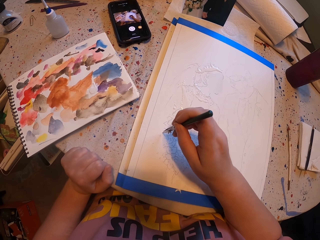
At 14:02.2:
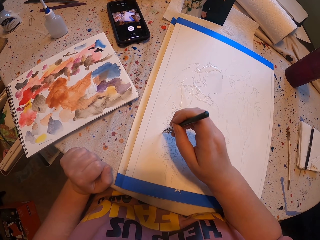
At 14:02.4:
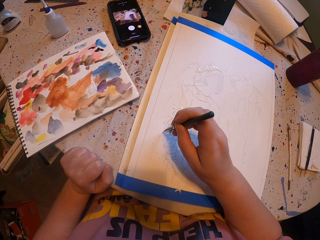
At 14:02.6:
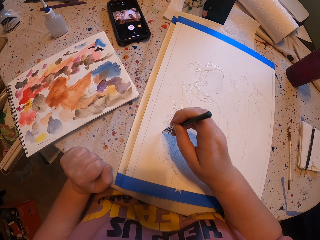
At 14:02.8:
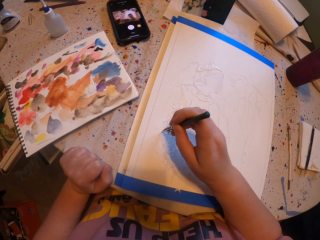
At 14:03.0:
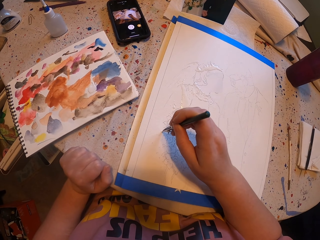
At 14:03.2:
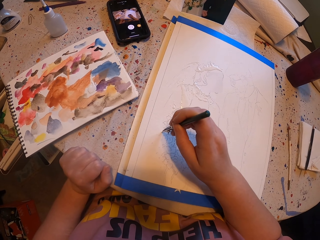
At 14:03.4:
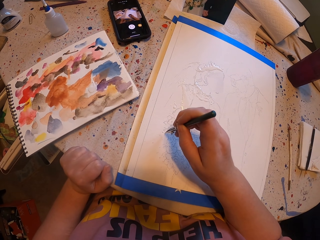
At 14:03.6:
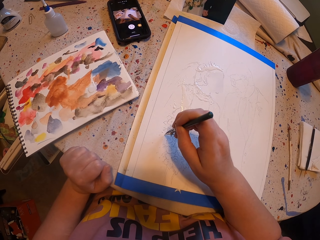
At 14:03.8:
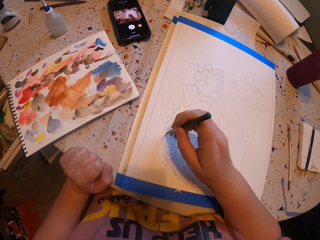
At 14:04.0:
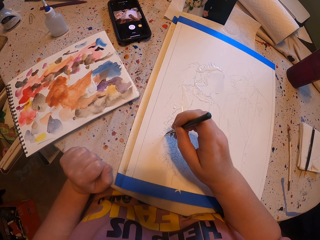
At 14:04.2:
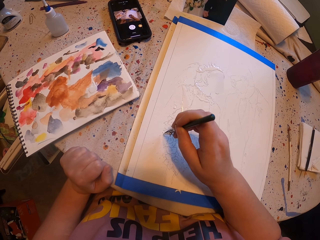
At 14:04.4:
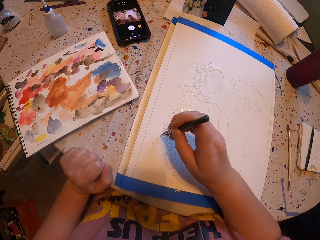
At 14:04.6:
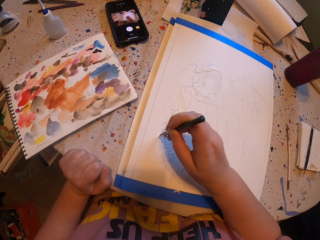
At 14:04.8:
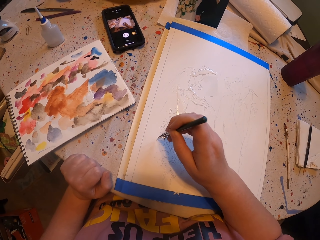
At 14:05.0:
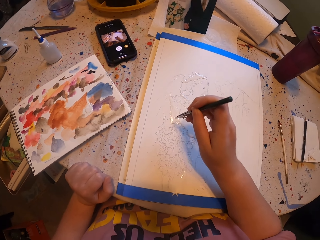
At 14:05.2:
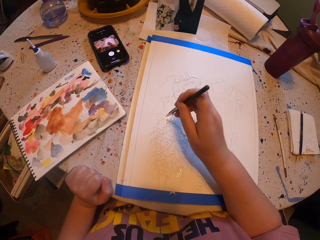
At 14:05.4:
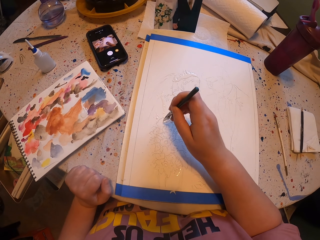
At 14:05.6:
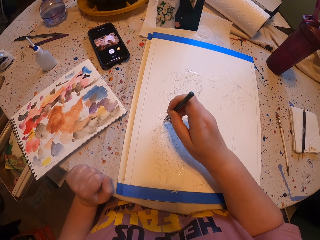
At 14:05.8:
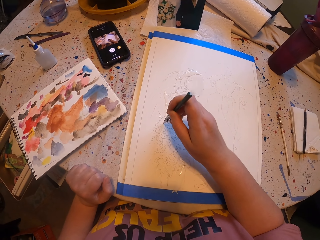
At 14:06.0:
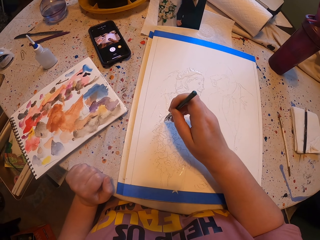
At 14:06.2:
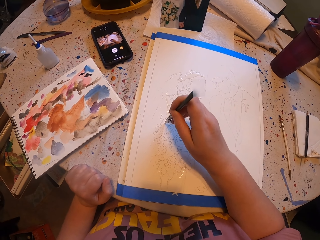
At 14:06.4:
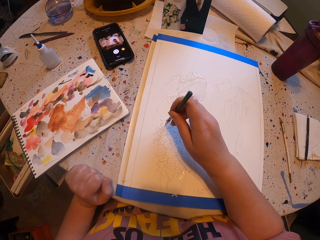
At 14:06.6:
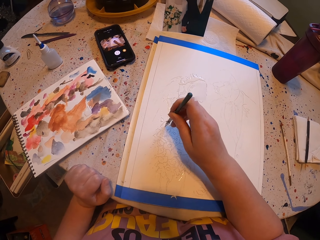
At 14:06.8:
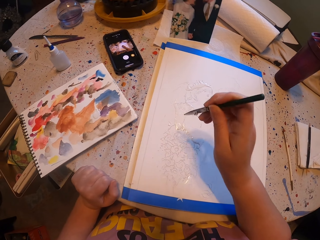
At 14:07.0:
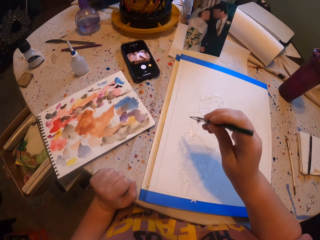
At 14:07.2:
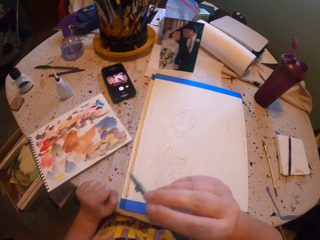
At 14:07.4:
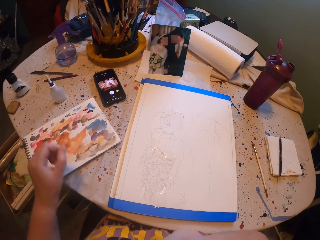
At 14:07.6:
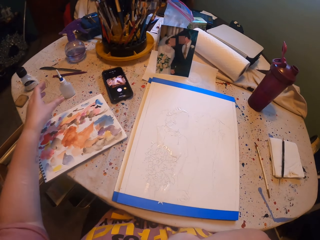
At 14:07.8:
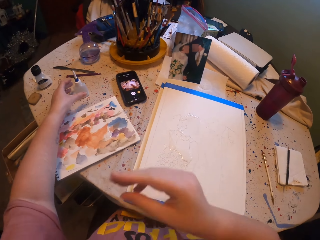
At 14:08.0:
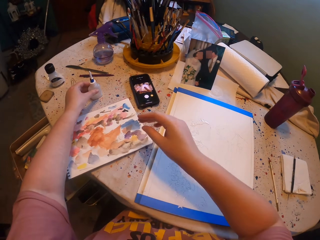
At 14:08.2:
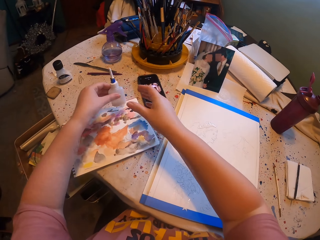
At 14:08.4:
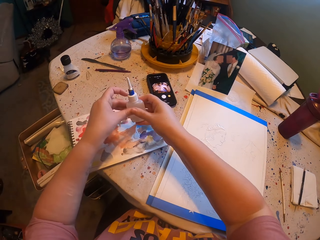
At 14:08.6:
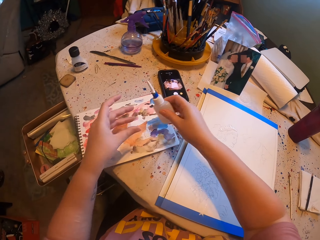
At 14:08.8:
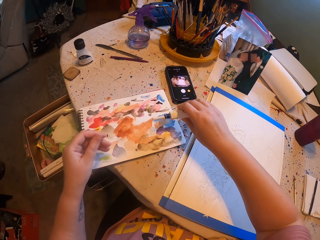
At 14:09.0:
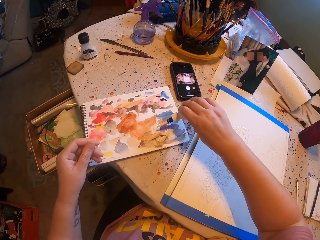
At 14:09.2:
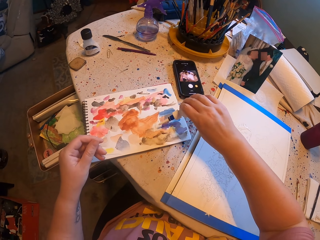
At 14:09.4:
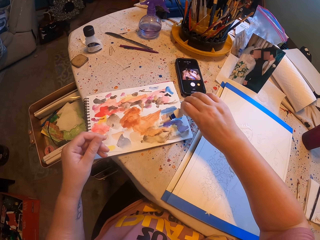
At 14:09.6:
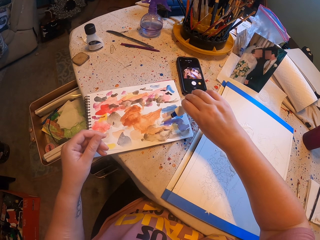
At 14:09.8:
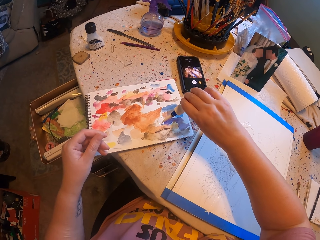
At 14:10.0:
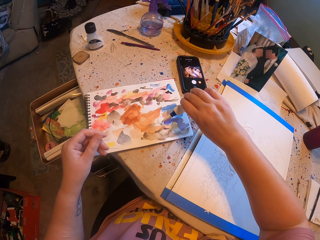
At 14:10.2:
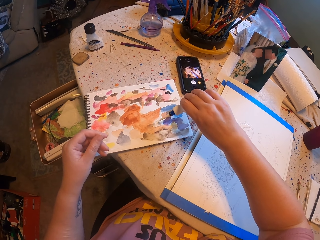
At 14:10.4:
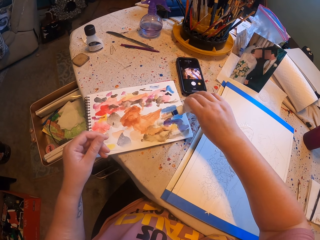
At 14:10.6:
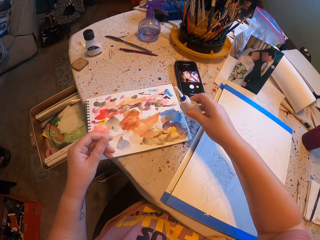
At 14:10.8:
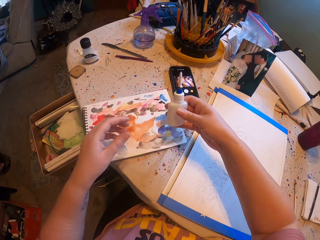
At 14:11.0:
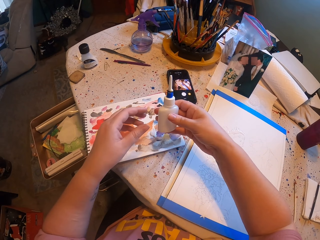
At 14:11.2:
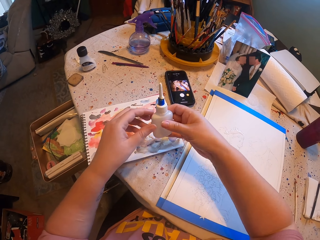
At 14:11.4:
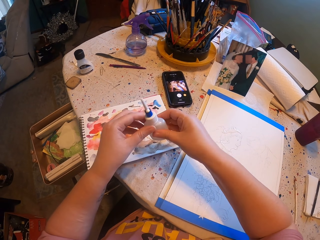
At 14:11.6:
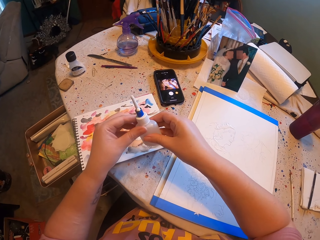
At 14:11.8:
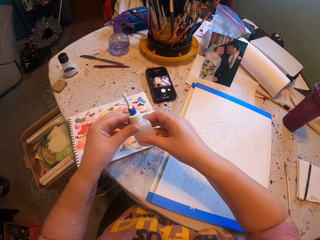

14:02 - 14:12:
The camera wearer takes an ink bottle. They pour ink on the paper ink.

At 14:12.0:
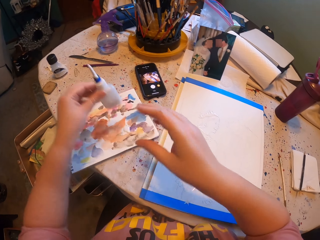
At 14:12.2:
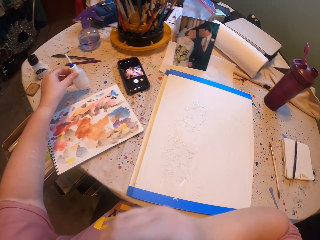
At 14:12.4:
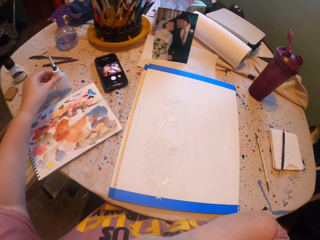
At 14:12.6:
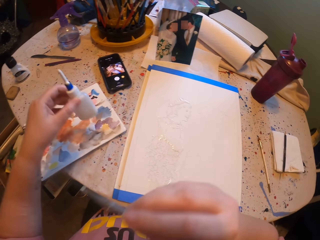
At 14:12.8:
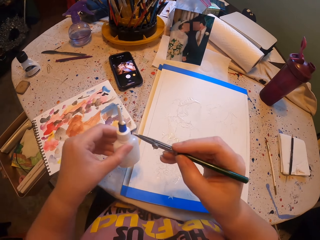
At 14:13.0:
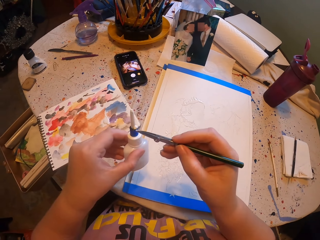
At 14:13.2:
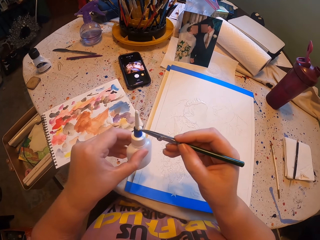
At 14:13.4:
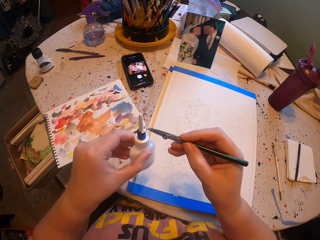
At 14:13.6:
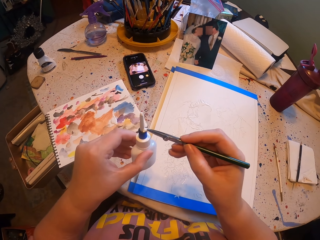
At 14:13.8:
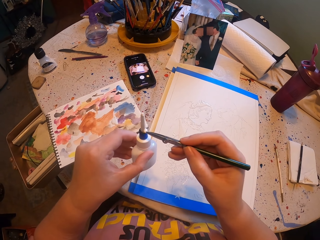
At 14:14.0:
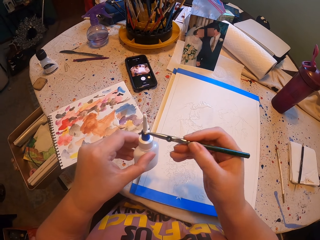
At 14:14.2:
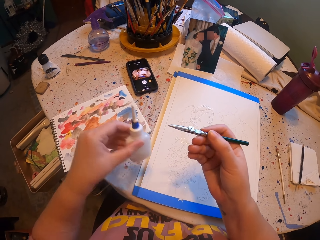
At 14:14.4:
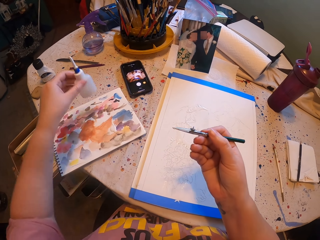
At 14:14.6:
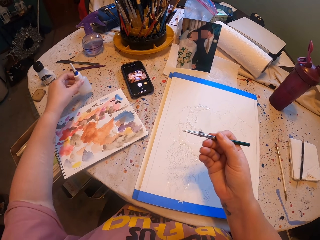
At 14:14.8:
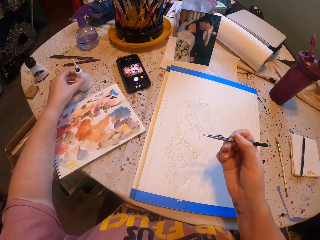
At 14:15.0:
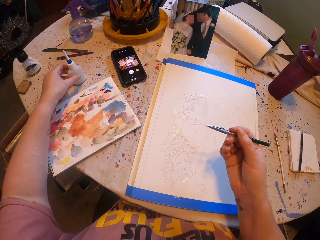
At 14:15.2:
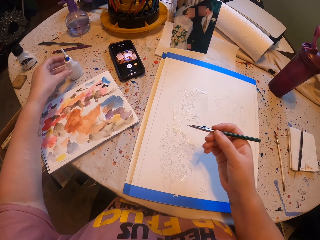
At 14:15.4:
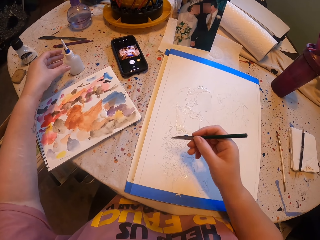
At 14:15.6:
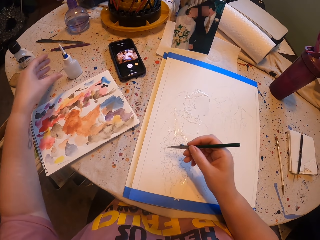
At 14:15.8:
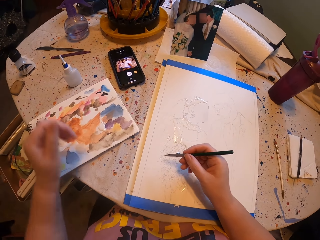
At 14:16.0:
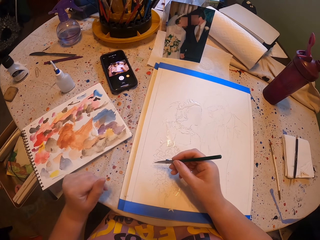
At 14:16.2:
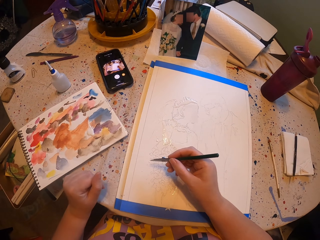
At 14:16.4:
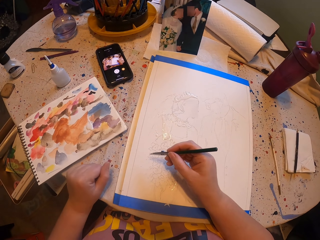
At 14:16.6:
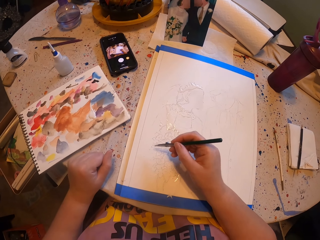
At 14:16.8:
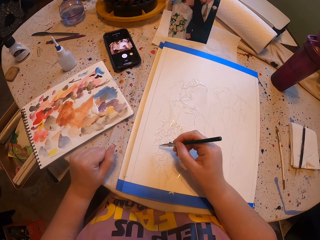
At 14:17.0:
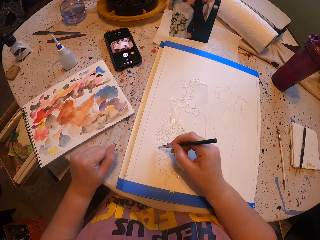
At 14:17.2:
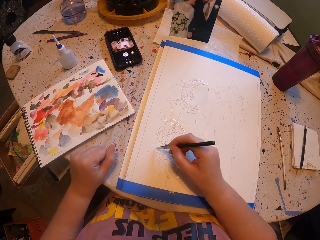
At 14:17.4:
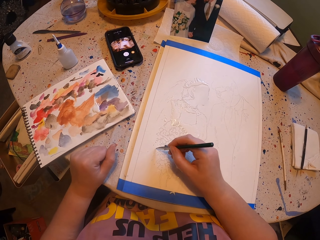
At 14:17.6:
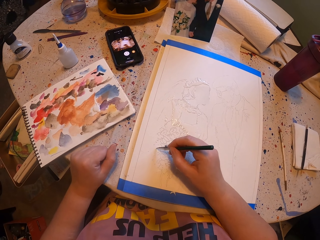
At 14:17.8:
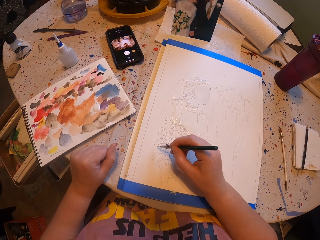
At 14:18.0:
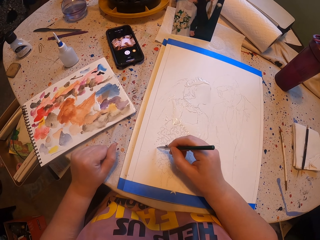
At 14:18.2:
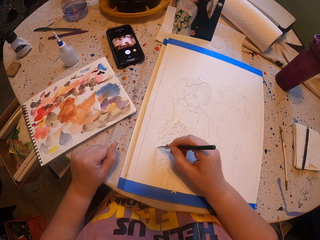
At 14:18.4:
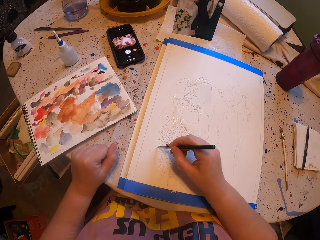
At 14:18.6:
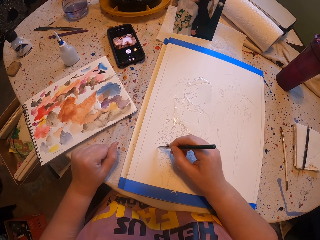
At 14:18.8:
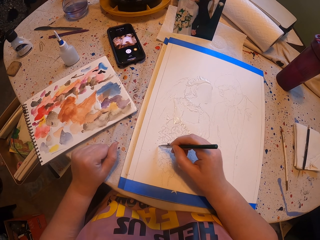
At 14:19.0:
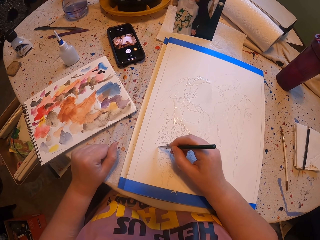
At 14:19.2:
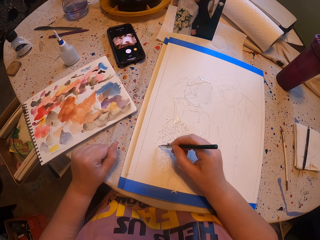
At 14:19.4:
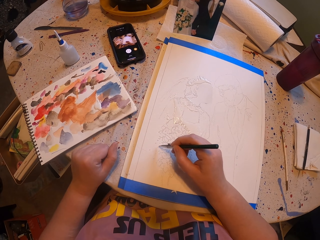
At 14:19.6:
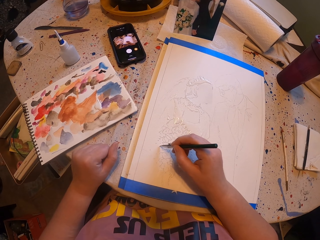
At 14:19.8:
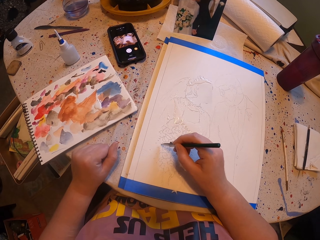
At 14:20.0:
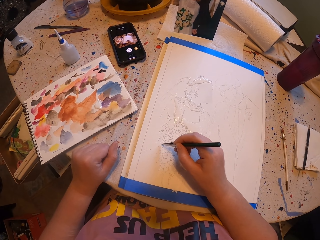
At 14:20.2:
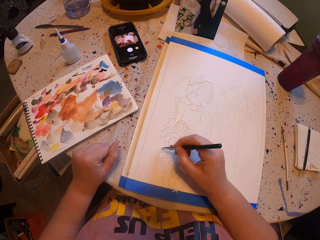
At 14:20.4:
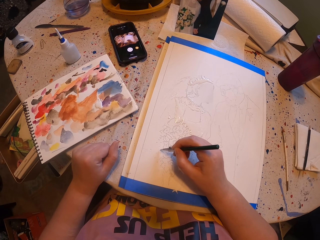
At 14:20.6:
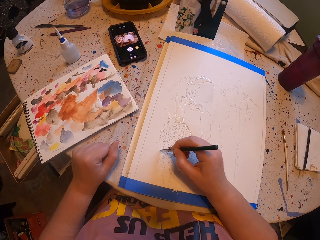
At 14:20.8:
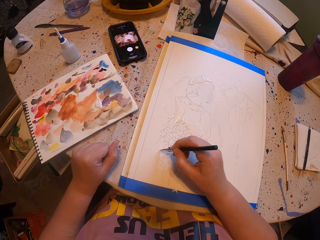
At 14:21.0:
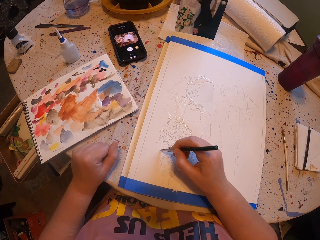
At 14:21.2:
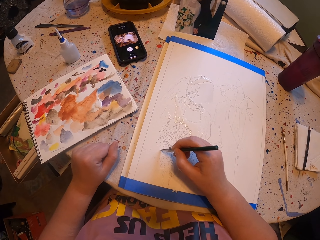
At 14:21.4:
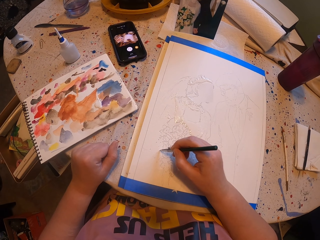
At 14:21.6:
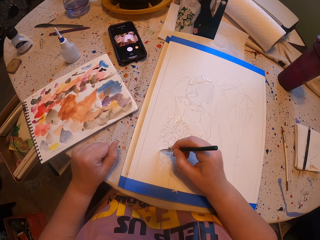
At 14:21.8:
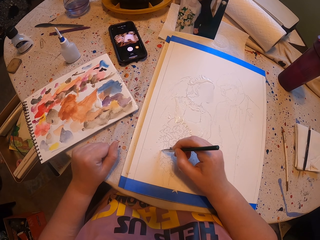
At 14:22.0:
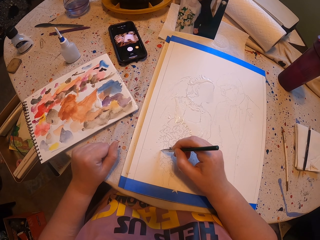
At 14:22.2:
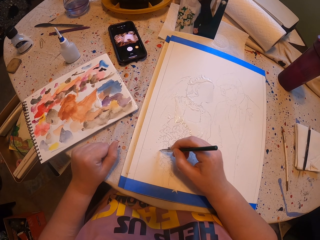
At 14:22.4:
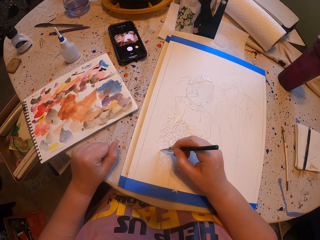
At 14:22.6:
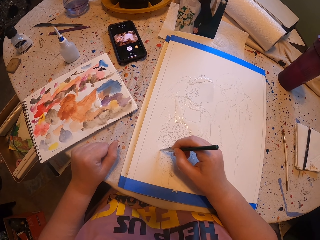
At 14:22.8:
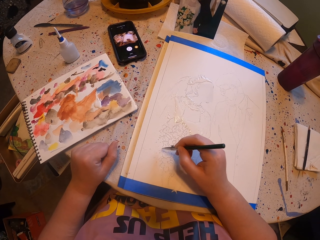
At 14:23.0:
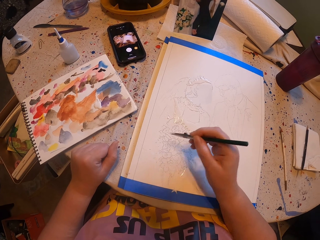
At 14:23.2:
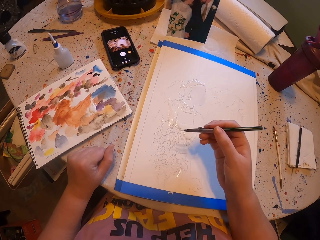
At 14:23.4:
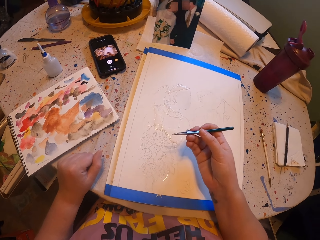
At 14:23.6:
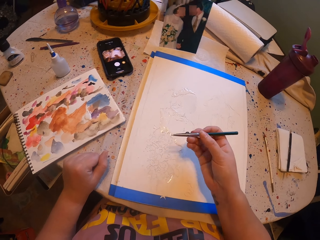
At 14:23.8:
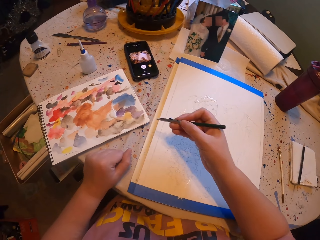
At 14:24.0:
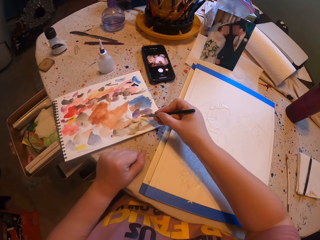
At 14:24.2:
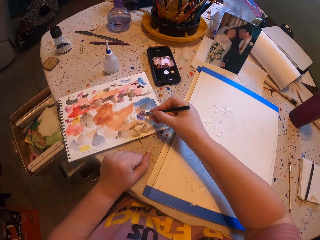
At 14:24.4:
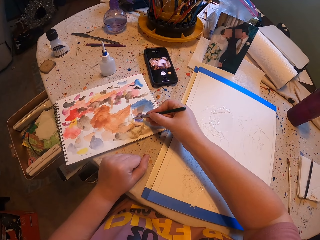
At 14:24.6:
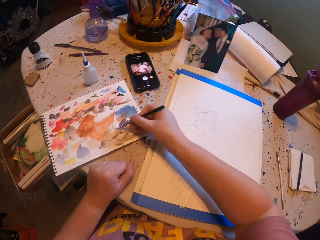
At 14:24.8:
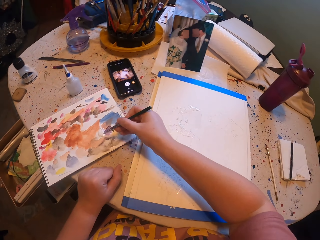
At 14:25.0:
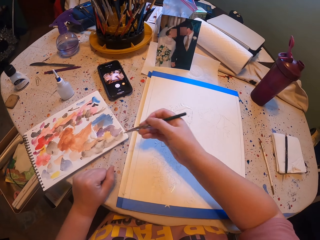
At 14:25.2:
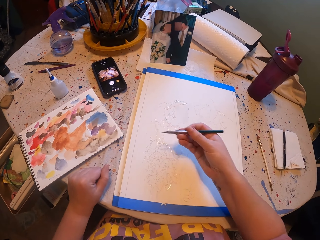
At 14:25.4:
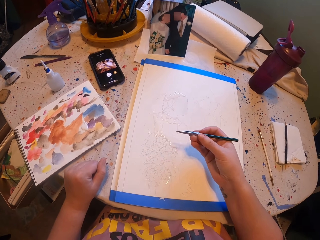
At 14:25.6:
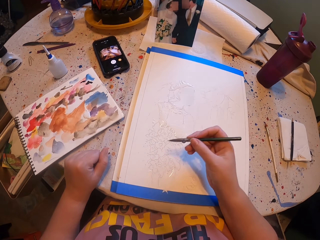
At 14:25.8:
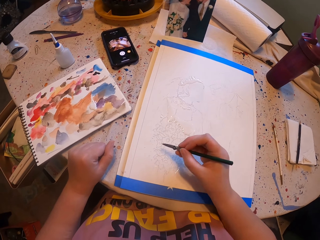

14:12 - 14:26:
The camera wearer holds the ink bottle with the other hand. They wipe ink on the bottle with the pen brush. They pick paint with the paint brush. They put the ink bottle on the table. They paint a picture with the pen brush. They rub the pen brush on the paper ink.
